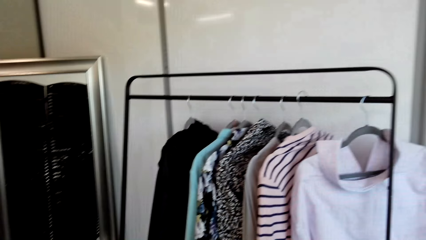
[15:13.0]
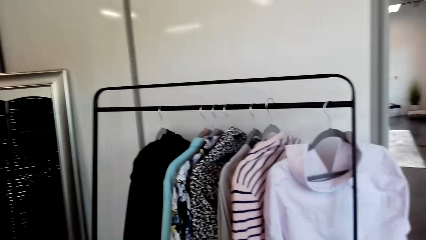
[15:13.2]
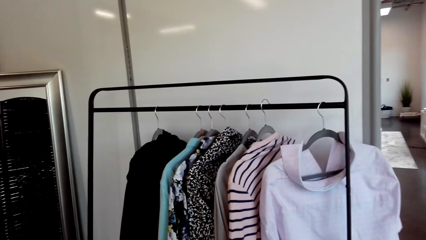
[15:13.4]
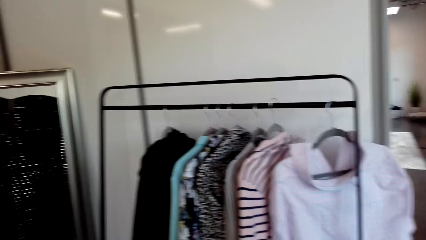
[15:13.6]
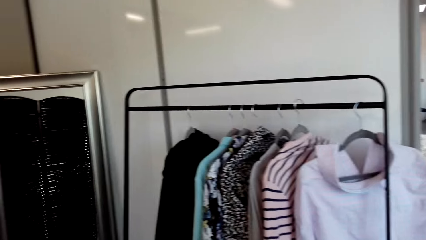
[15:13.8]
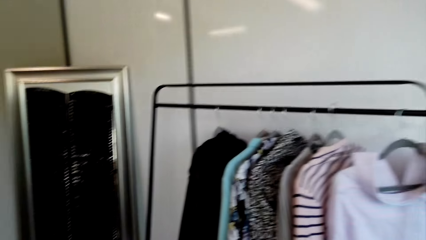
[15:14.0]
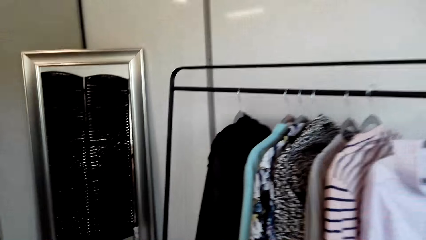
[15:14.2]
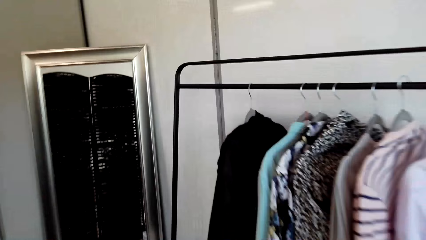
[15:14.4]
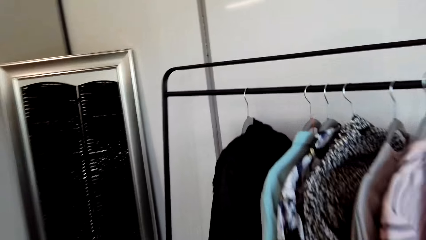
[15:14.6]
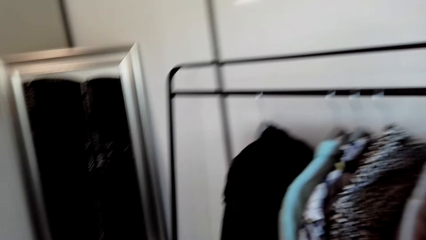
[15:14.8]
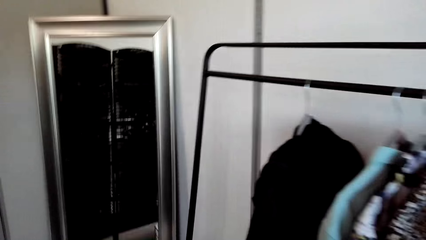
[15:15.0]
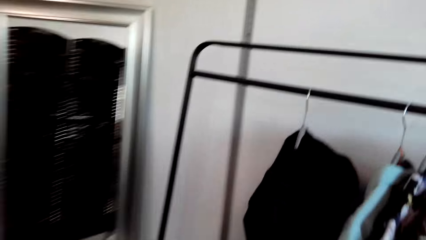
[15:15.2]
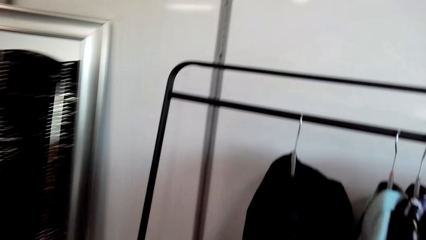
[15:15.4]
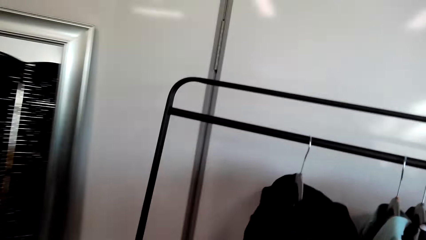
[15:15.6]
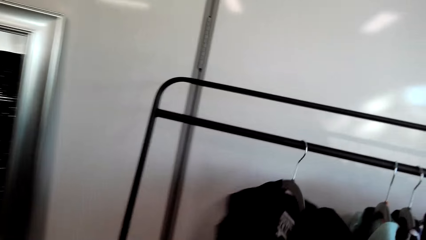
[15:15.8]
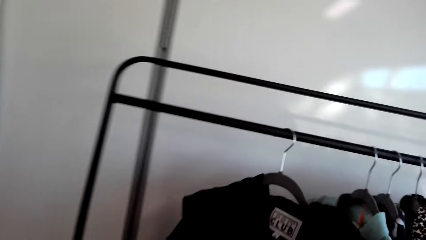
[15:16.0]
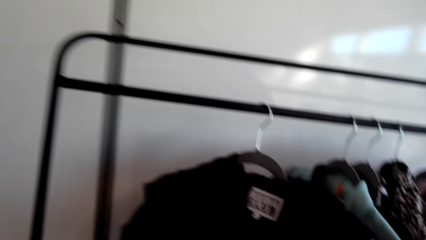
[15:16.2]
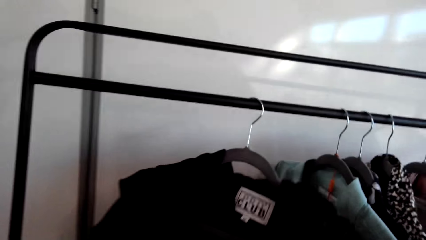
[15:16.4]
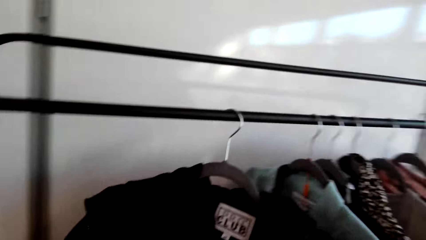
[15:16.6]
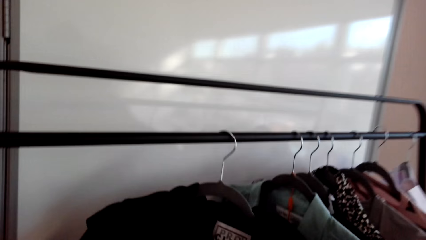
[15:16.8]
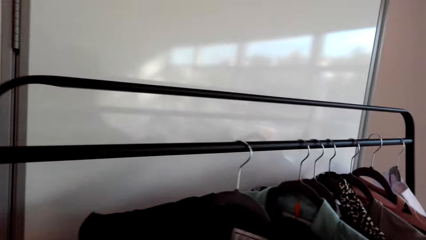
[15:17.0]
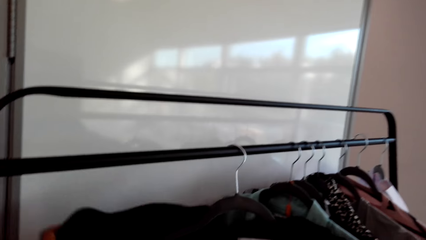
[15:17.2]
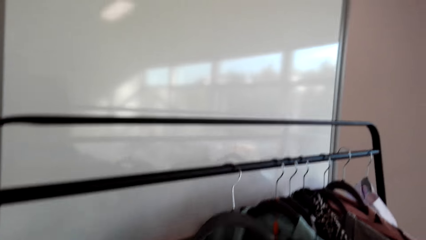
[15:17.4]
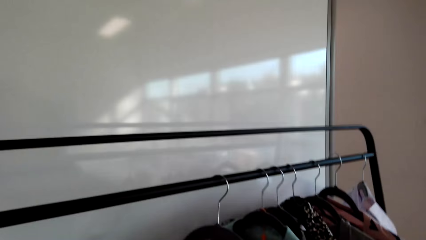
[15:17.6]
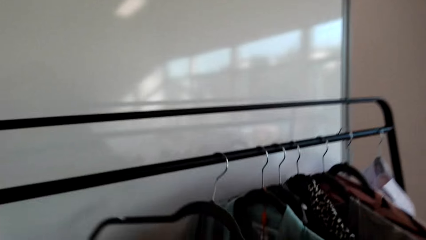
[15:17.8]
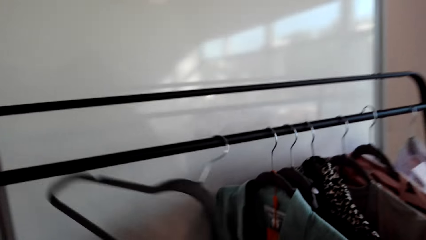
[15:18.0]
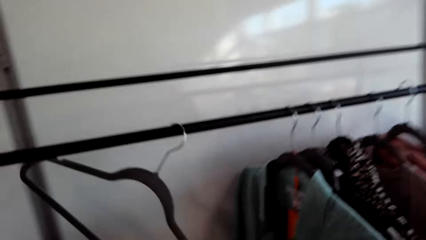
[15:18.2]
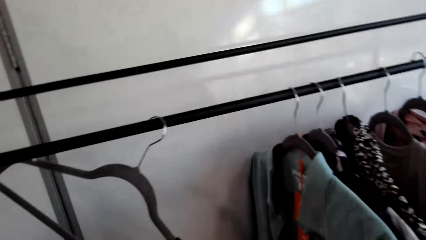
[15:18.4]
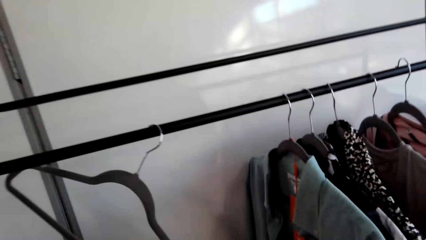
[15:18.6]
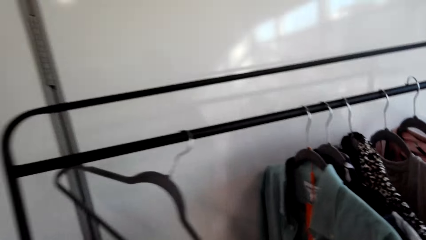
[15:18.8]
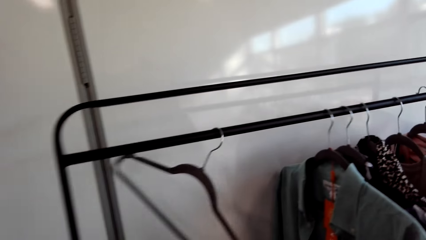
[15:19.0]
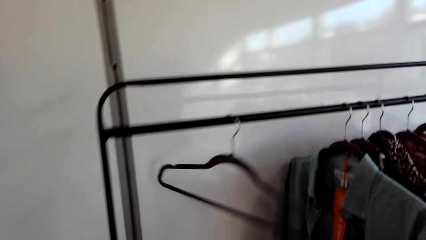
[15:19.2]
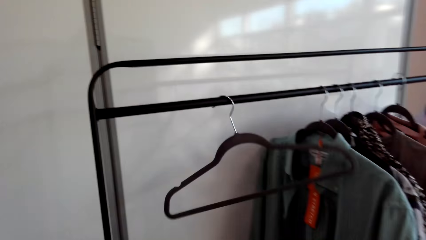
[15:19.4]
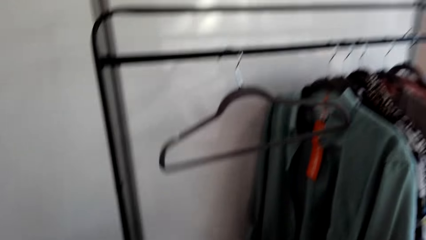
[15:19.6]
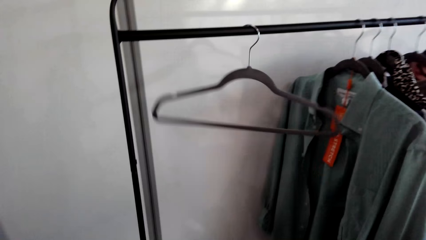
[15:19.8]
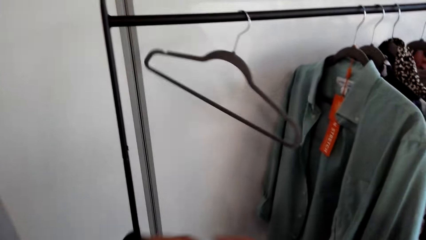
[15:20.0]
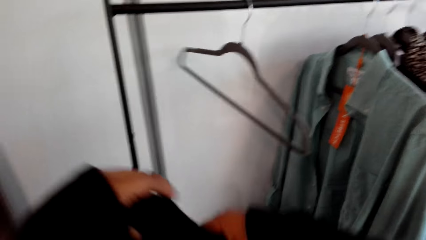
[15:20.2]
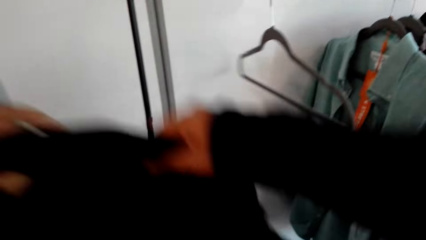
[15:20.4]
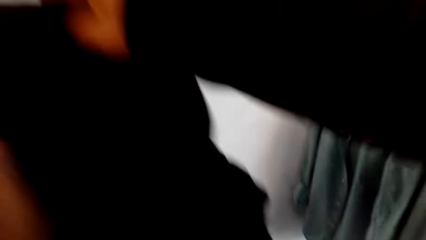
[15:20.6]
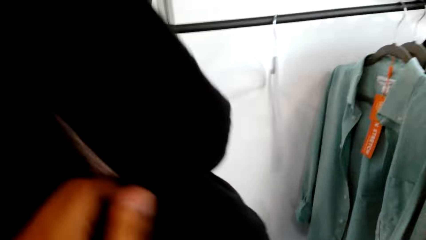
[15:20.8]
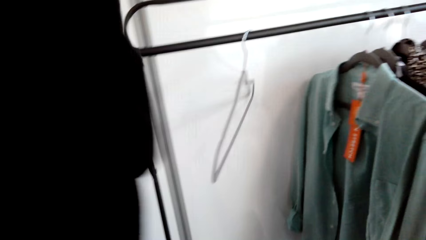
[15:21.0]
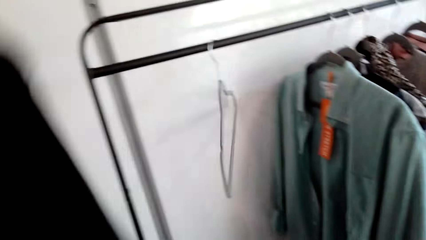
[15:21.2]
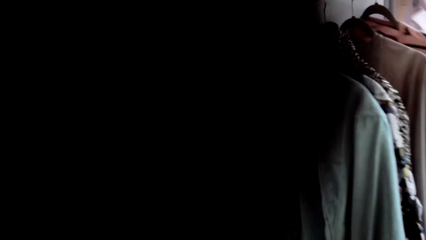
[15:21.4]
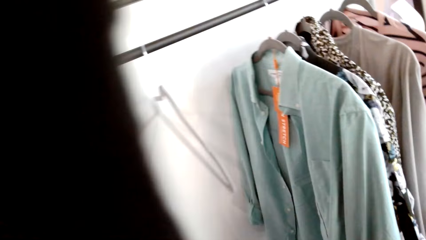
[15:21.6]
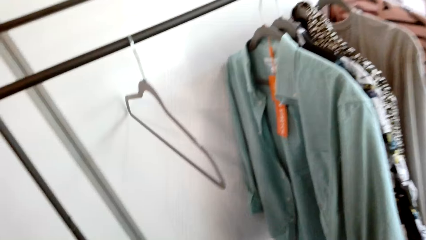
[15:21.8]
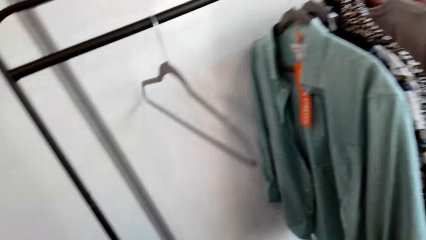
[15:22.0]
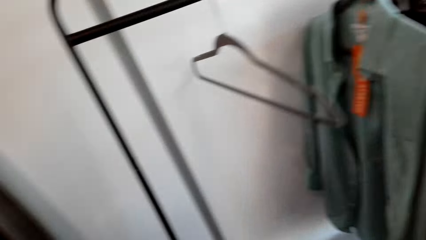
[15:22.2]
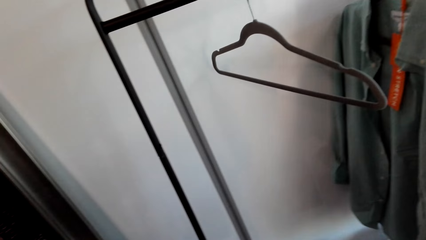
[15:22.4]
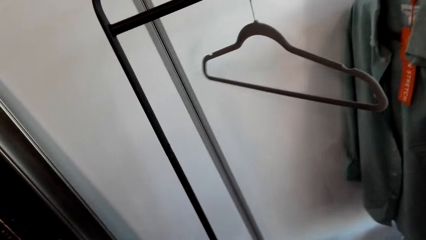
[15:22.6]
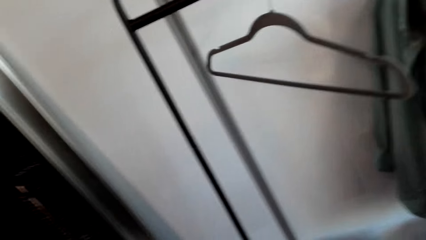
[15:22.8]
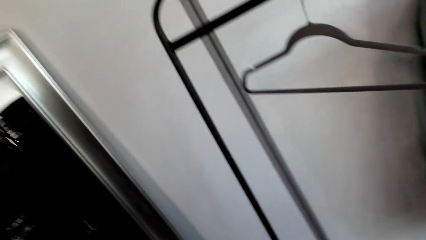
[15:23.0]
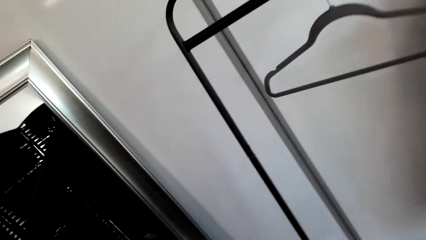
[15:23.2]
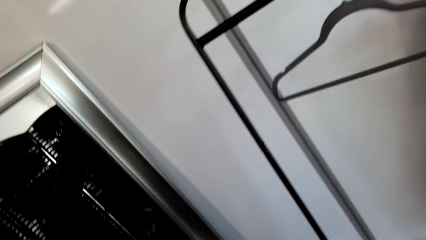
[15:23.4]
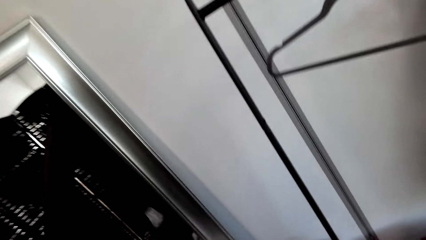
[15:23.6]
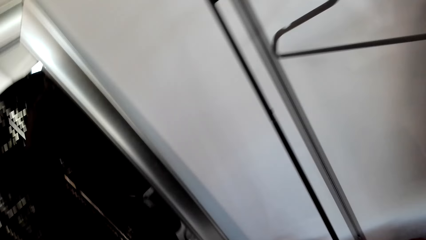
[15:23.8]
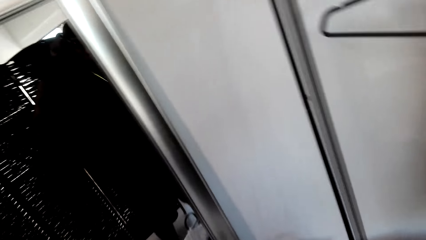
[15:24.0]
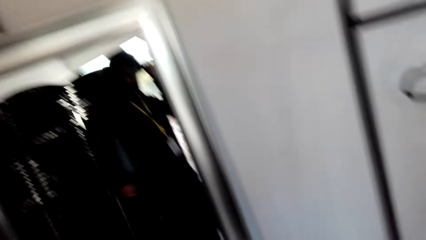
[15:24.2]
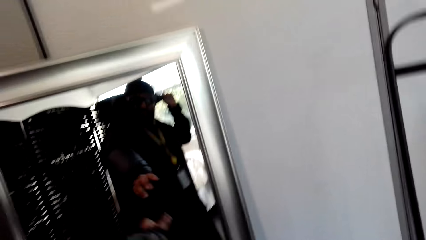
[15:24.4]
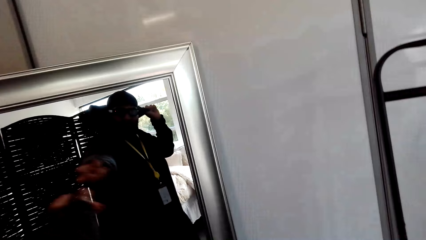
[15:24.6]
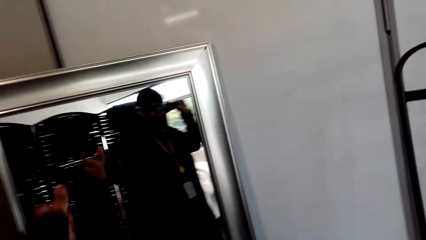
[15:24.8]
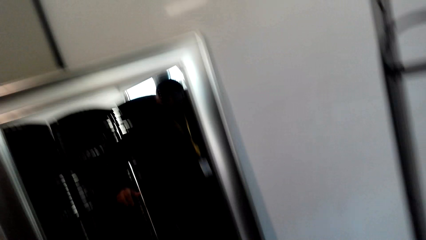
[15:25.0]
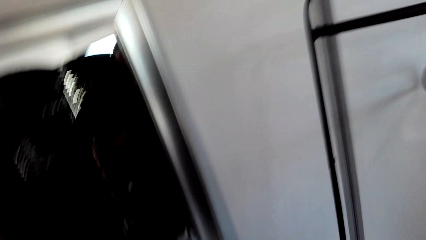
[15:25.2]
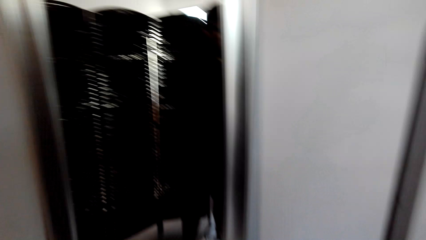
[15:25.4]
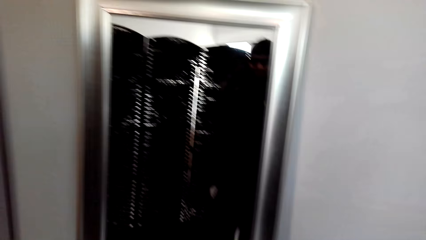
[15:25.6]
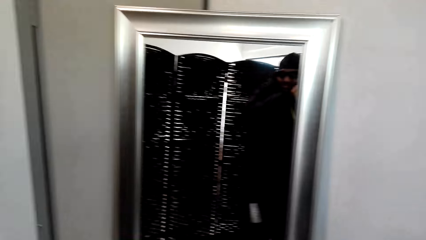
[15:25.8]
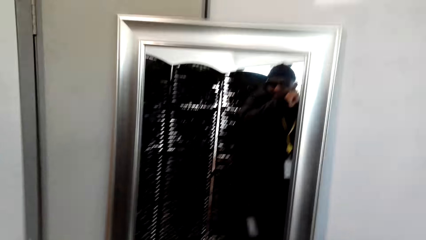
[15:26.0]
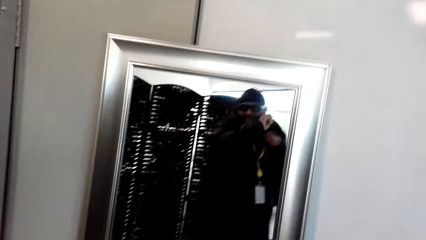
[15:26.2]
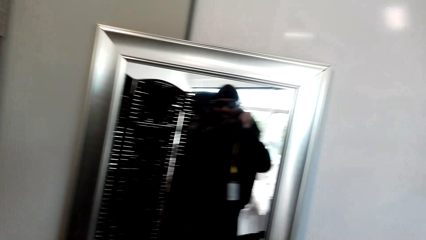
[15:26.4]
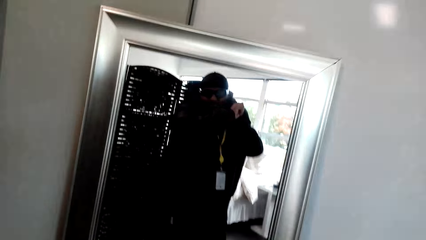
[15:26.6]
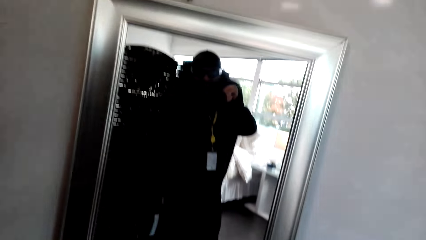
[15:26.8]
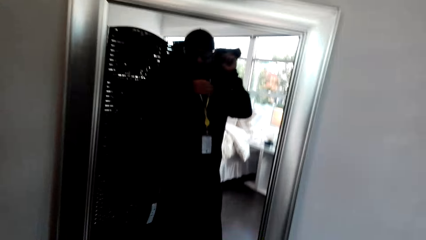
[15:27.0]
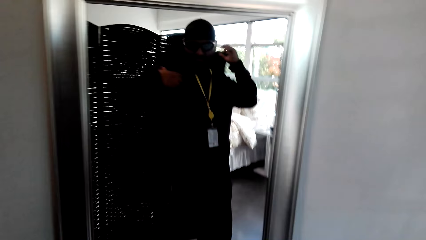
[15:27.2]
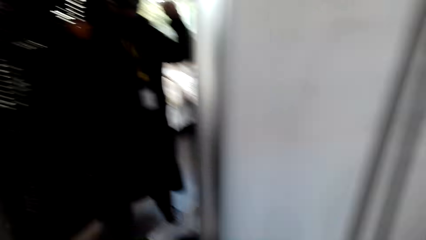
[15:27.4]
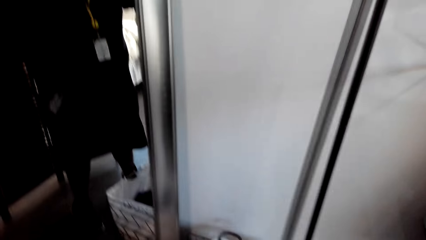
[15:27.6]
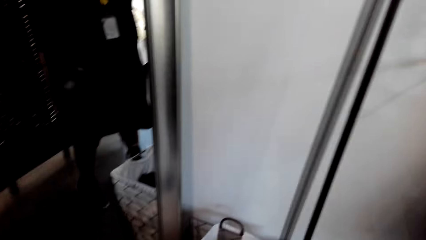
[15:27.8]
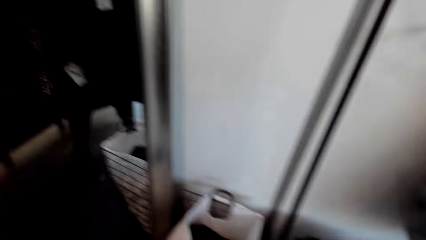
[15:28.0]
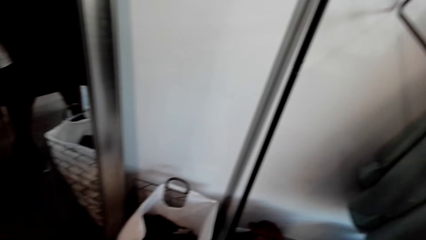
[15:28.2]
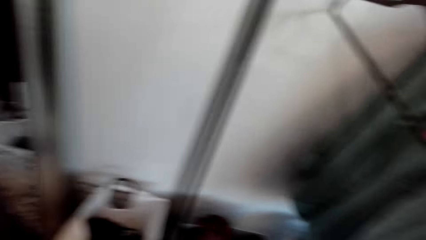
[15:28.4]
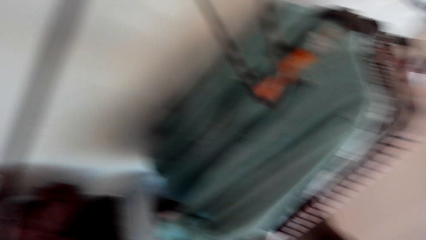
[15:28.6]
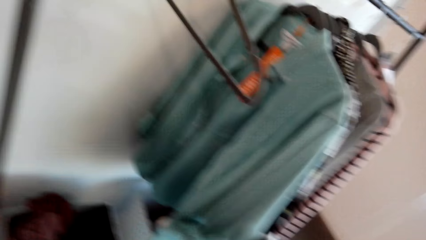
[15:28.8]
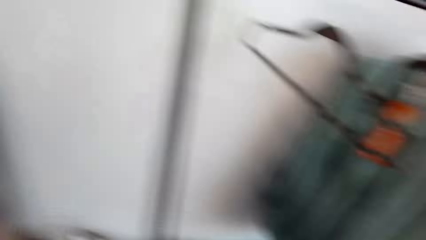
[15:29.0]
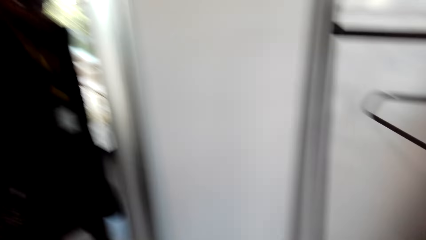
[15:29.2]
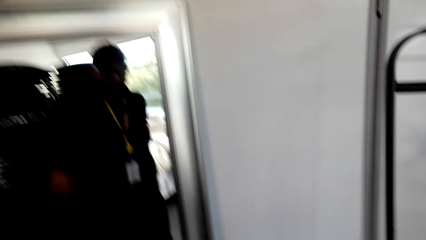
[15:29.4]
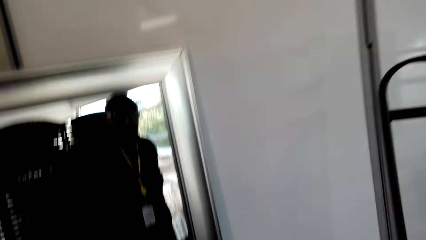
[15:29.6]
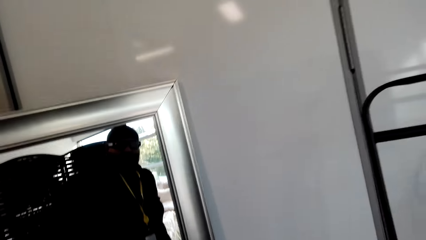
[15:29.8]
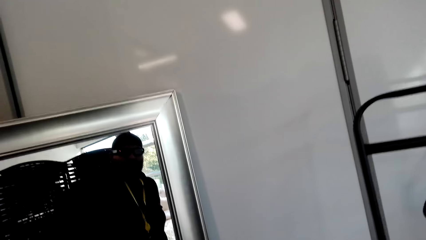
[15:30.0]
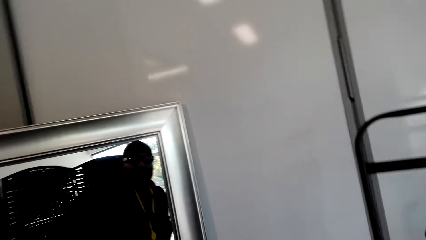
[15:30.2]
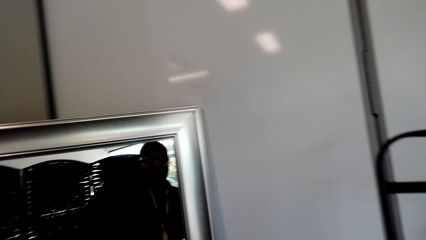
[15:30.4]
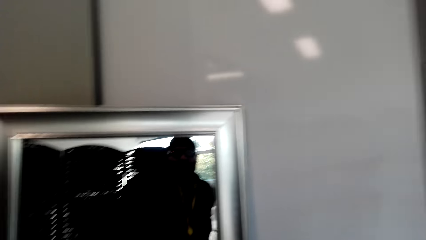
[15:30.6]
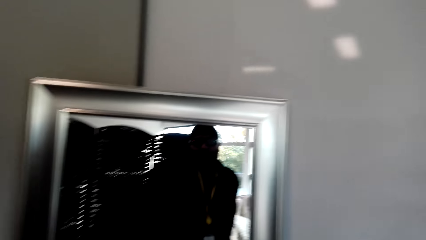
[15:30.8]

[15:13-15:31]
The camera wearer picks up the shirt from the hanger. He puts on the shirt. He looks at himself in the mirror.
